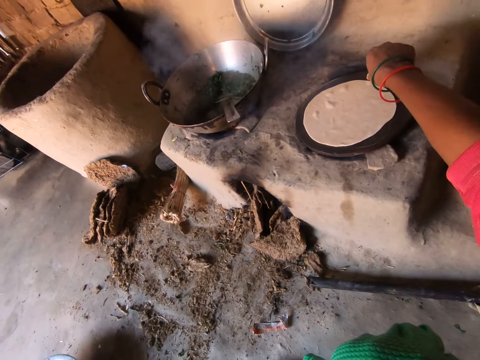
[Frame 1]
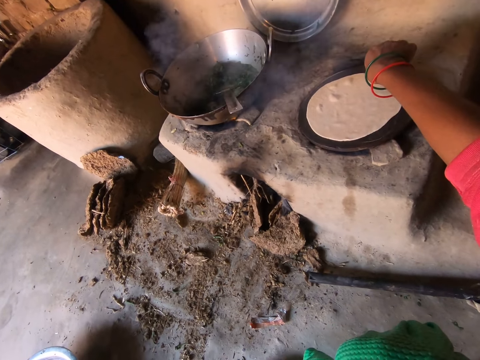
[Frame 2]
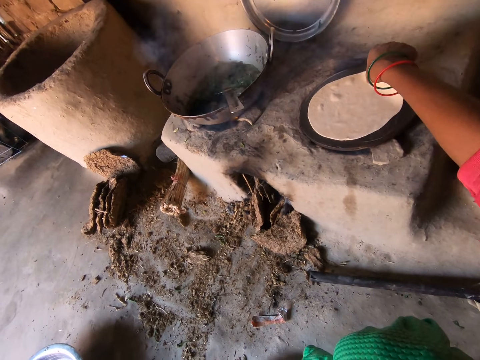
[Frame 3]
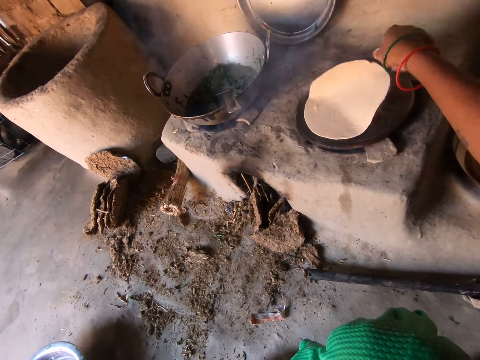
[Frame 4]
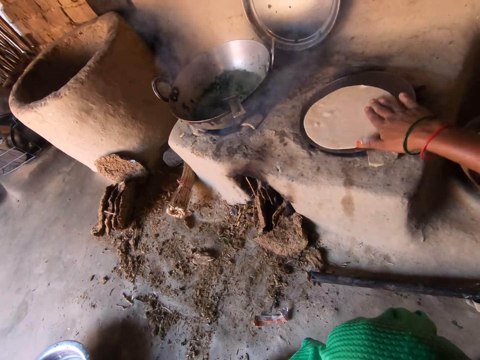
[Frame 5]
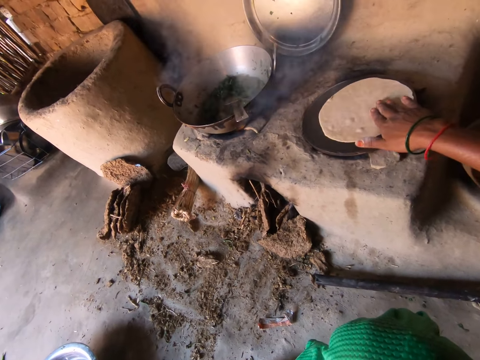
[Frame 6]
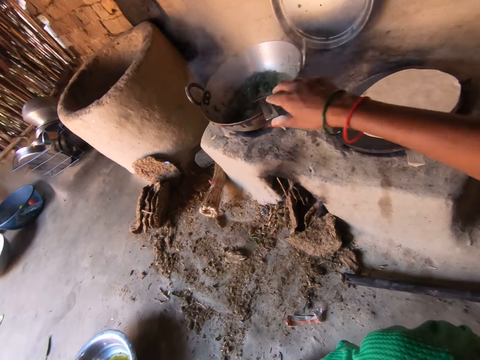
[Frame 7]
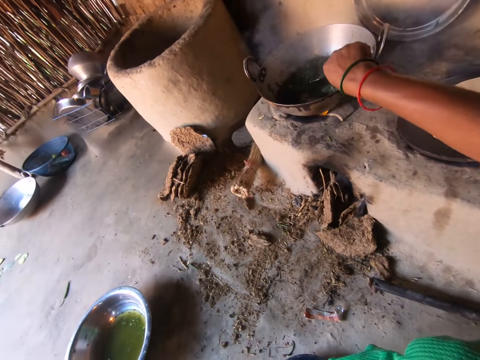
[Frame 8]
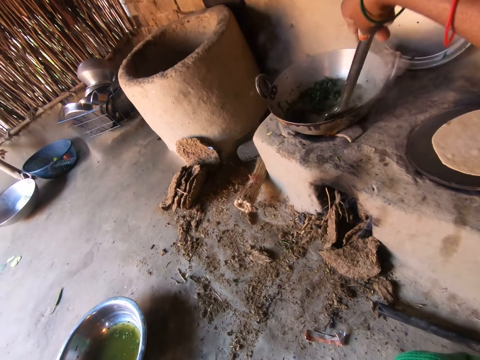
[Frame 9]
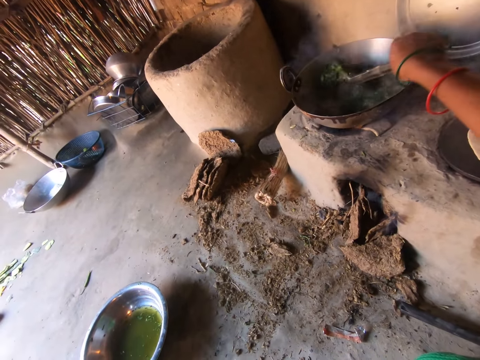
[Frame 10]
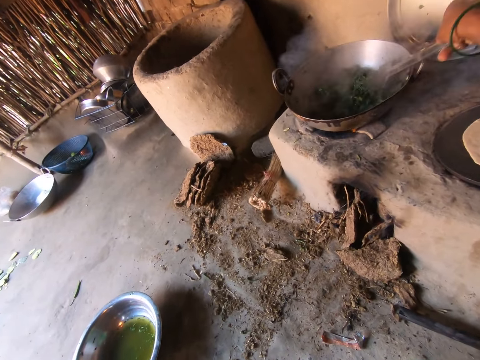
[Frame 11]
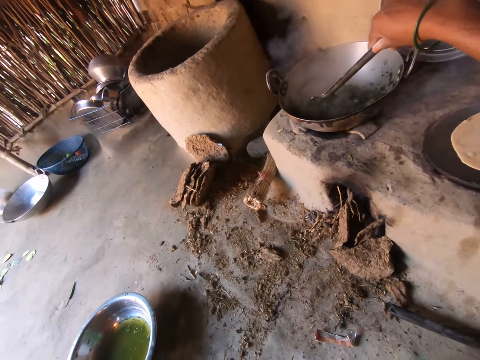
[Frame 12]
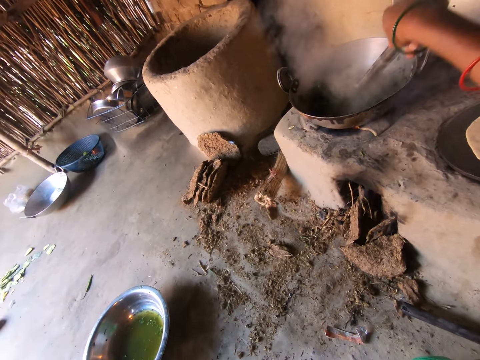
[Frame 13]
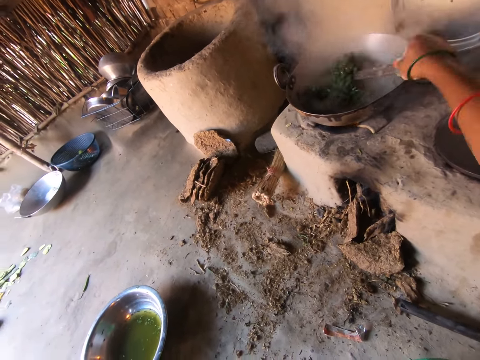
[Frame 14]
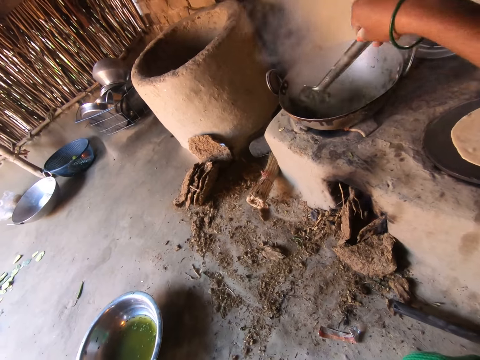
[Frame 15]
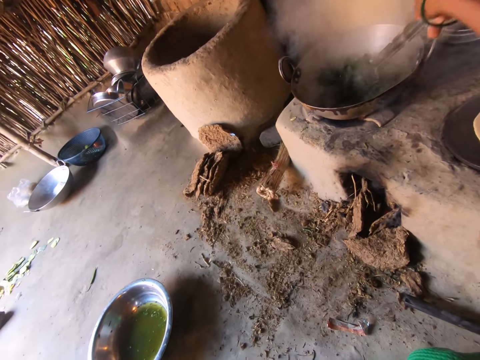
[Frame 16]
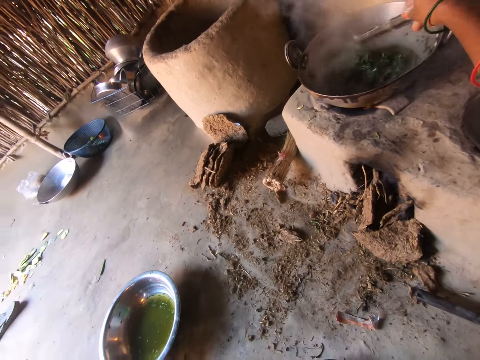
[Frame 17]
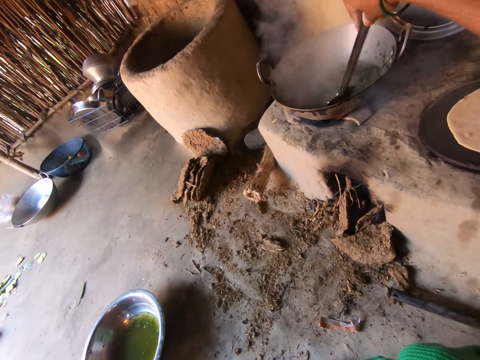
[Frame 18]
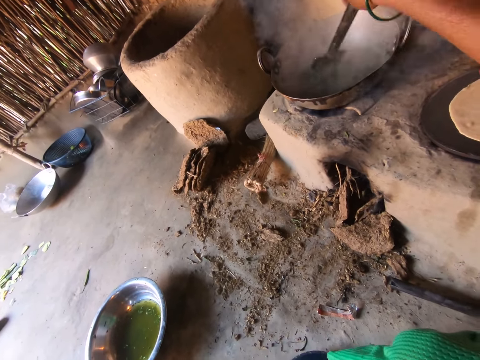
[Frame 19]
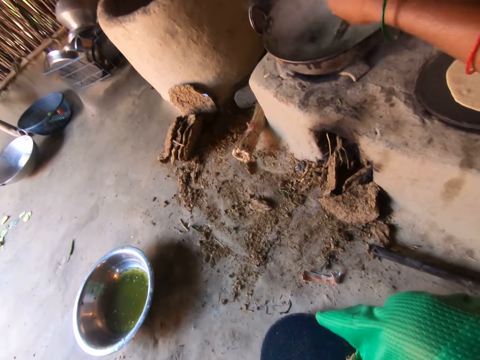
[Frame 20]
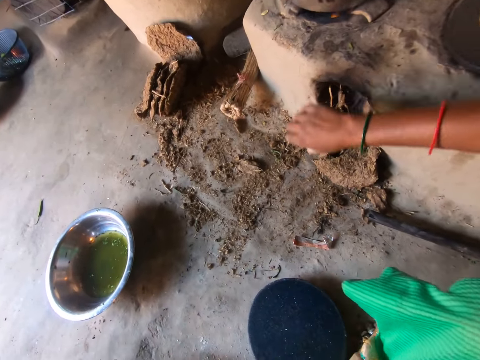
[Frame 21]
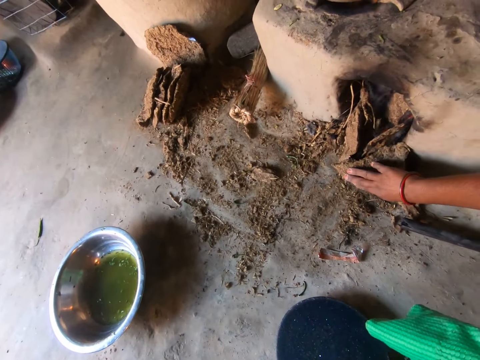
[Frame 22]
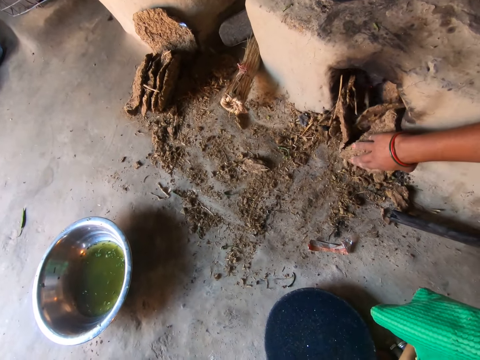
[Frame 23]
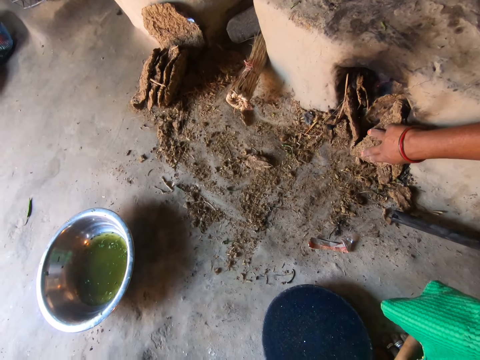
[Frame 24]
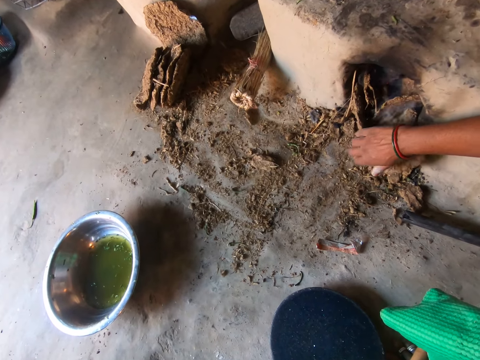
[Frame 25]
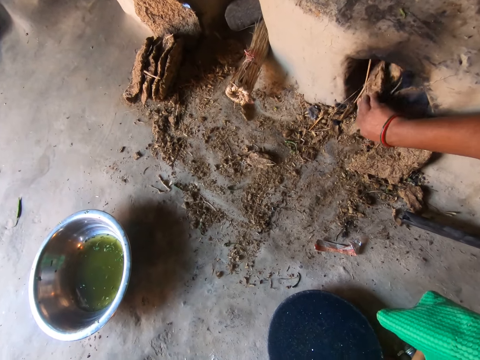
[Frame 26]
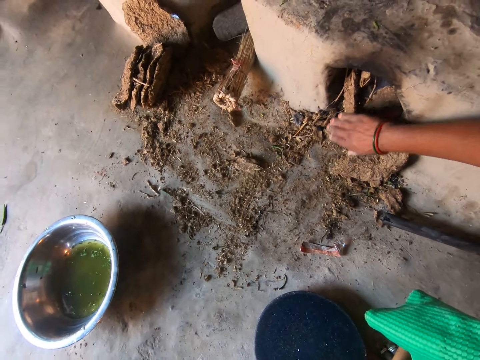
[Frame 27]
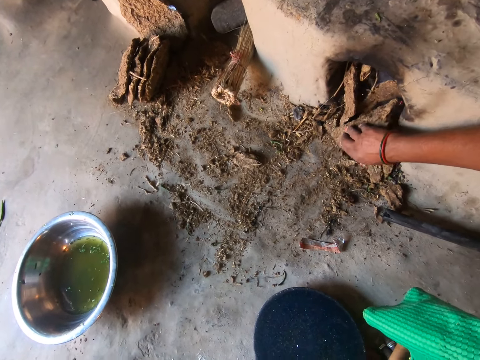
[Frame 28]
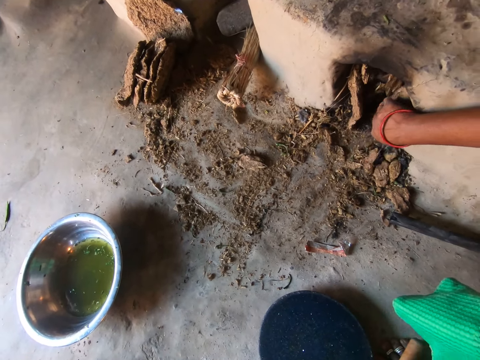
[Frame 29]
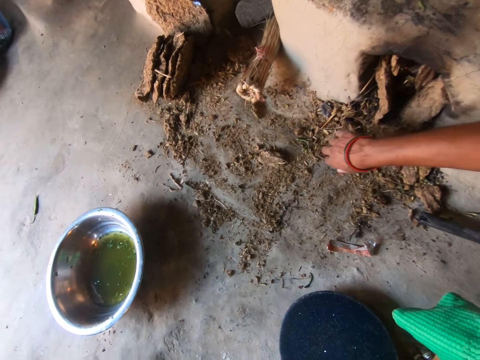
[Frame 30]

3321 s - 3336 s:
The camera wearer adjusts the dough on the hot plate with her right hand. She grabs a spoon from a pot with her right hand. She stirs food in the pot with the spoon. She adjusts the cow dung in the fireplace with her right hand. She pushes the firewood inside the stove.

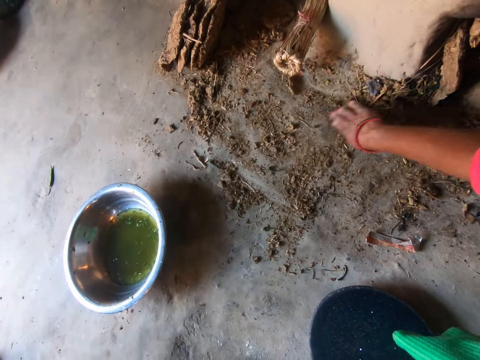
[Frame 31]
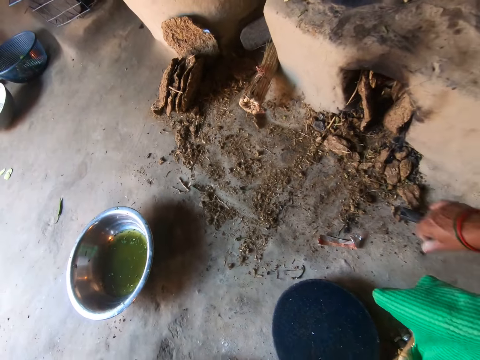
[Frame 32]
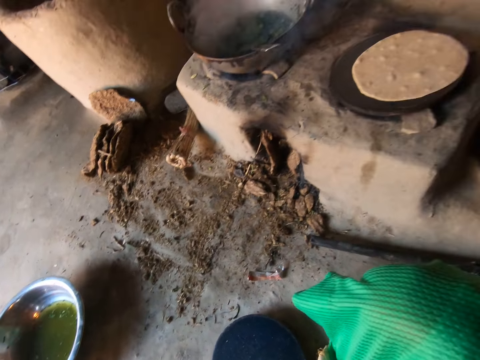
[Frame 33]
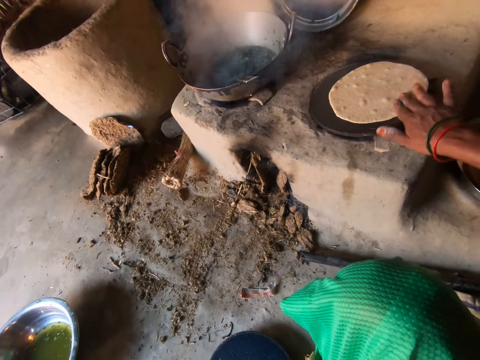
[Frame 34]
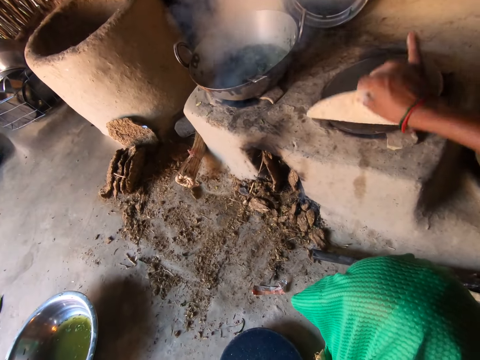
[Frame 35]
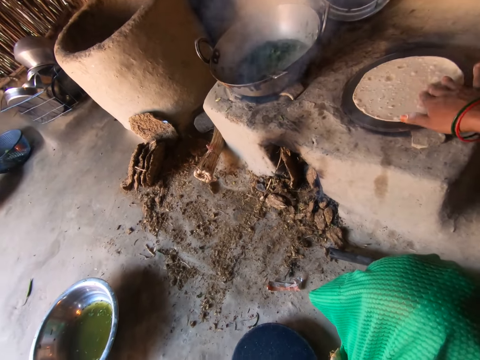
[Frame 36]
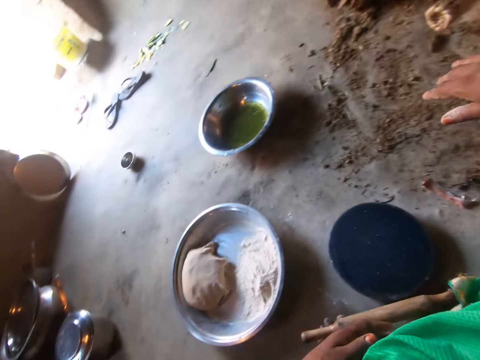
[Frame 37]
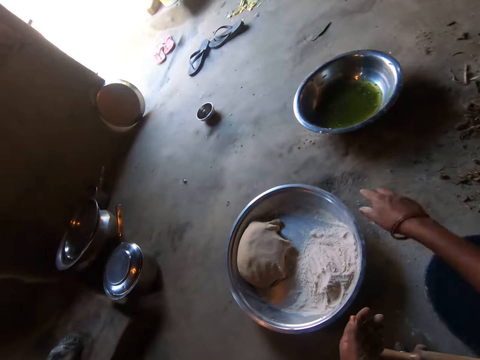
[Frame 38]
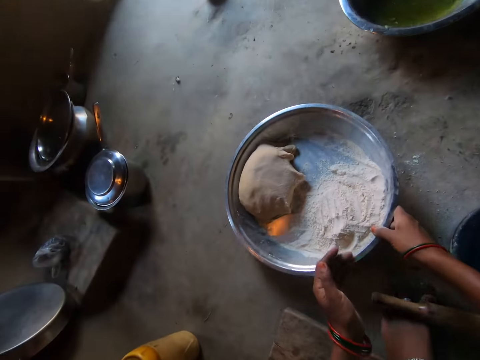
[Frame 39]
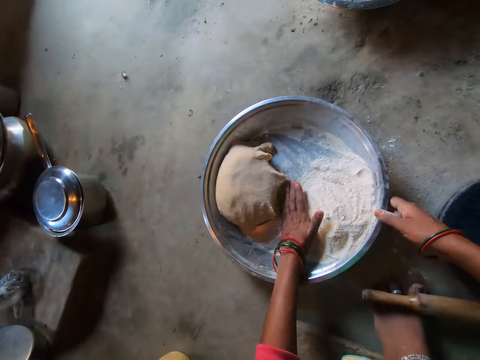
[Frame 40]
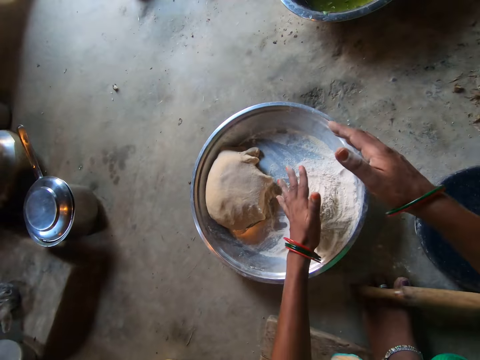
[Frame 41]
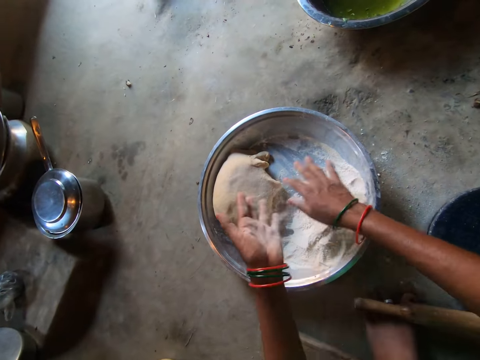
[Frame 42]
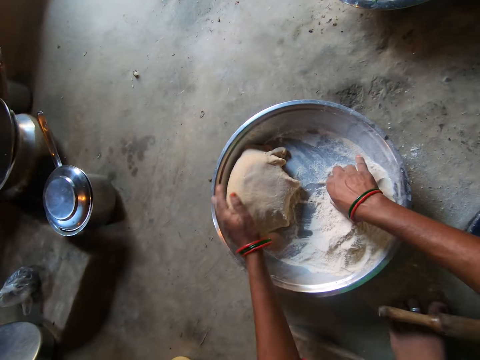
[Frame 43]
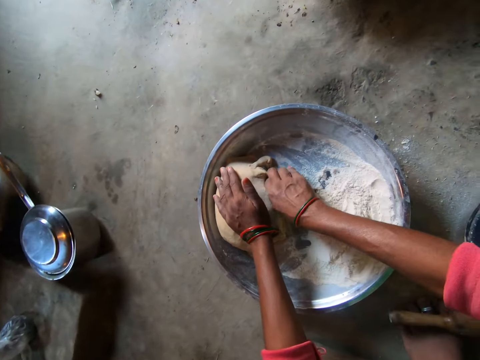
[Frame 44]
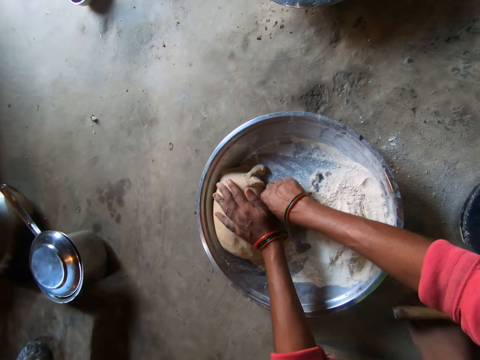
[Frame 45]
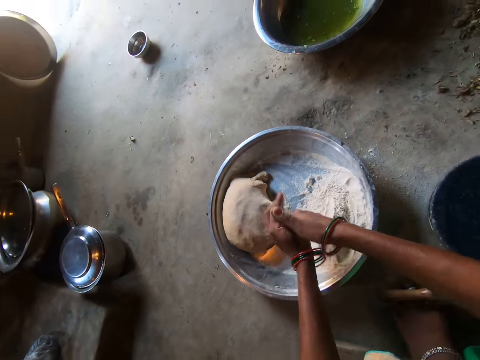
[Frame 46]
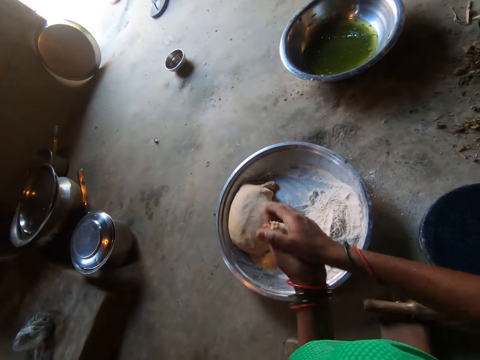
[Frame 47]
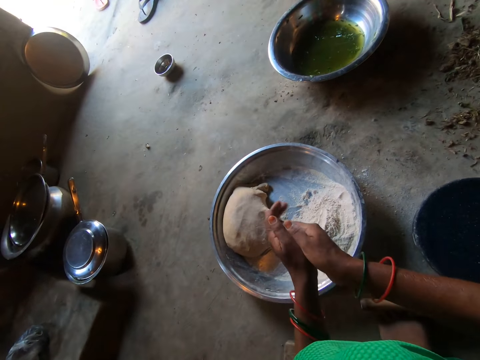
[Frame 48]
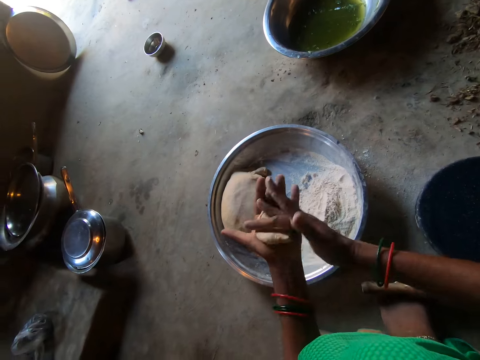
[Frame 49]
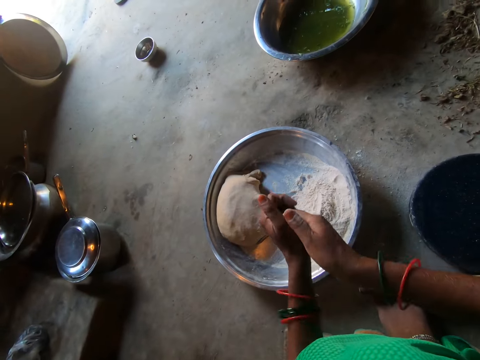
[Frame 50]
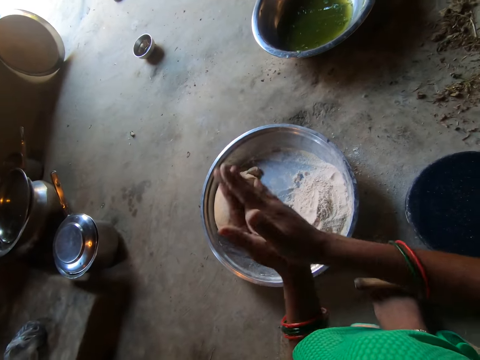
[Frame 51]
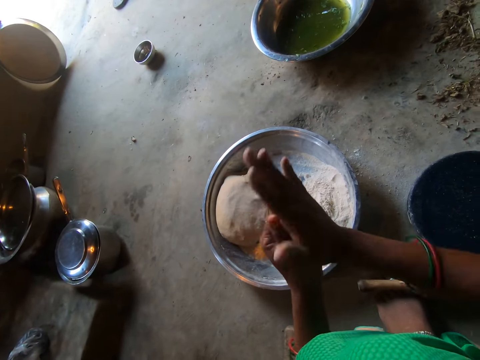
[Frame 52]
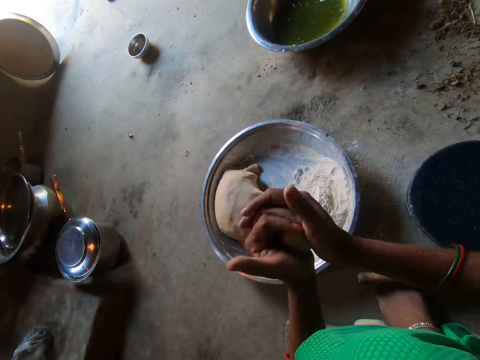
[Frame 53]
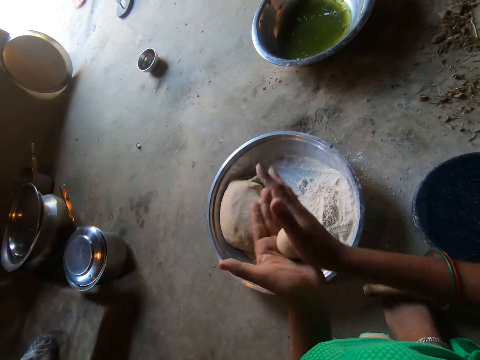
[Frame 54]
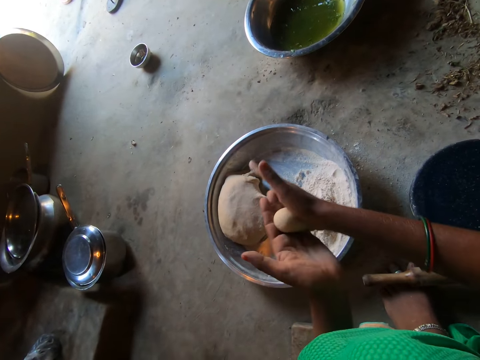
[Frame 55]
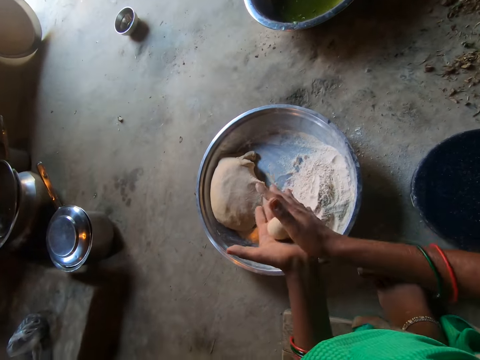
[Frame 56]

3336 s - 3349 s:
The camera wearer turns over the dough on the hot plate with her right hand. She moves the basin on the floor with her right hand. She cuts out some dough from the basin with her right hand. She rubs the dough in her palms. She rolls the dough with her hands.
